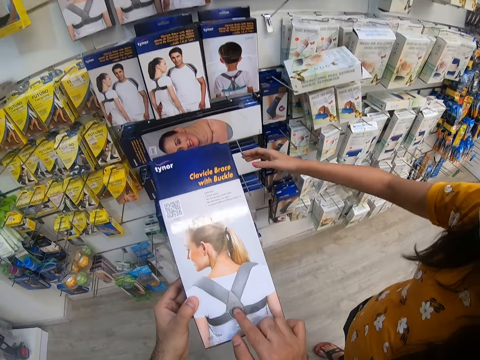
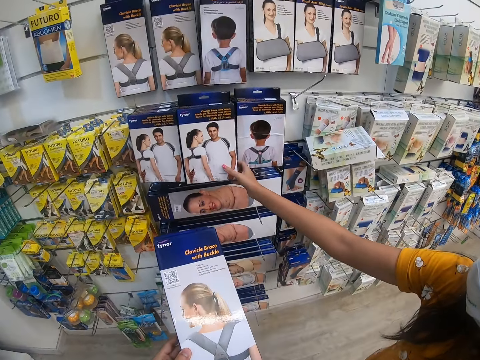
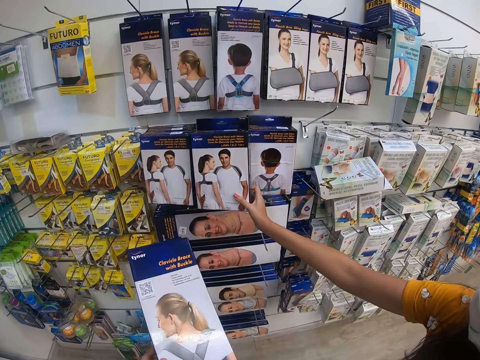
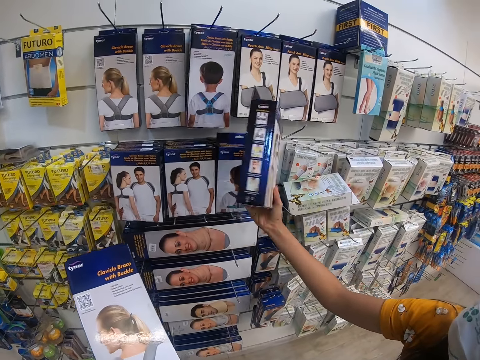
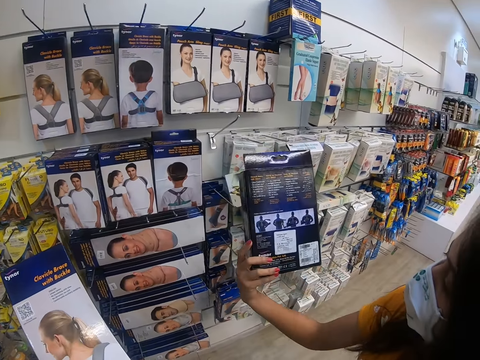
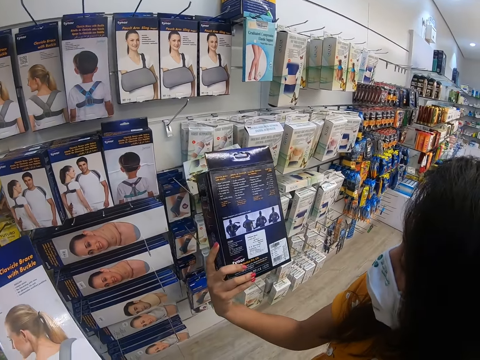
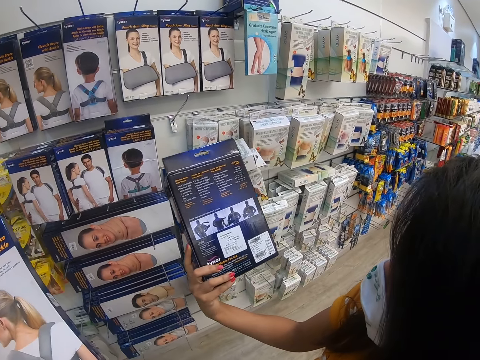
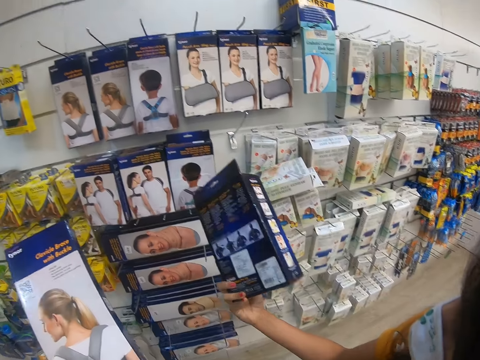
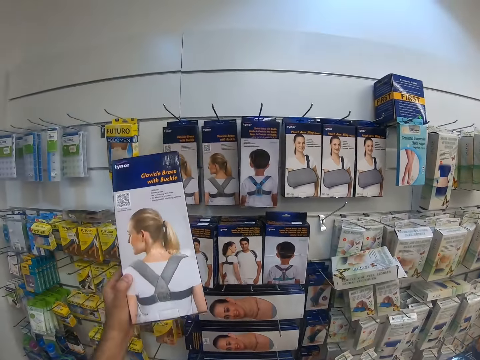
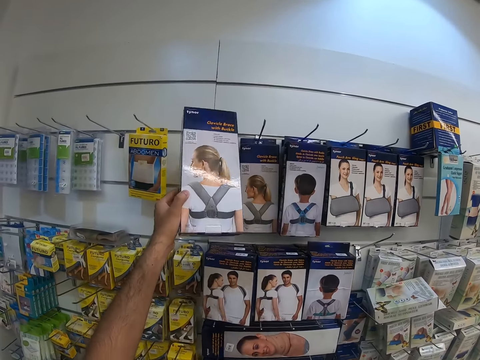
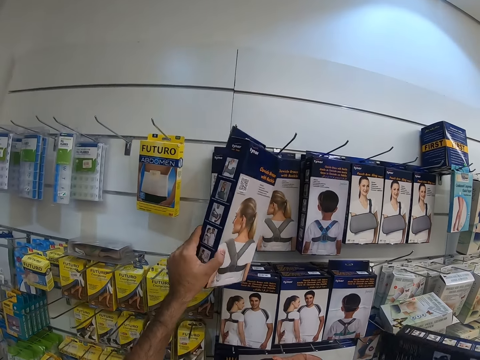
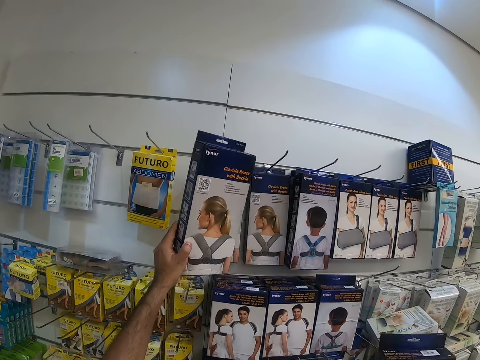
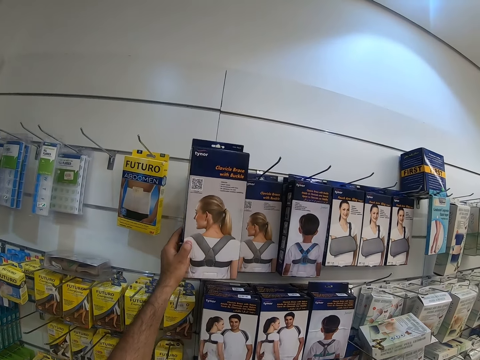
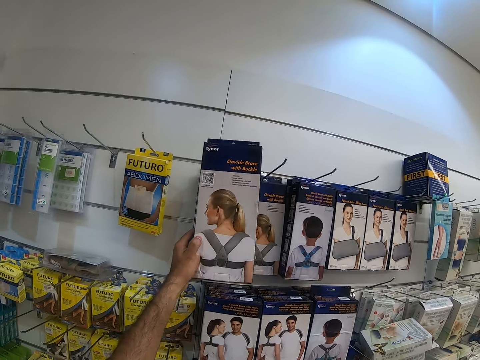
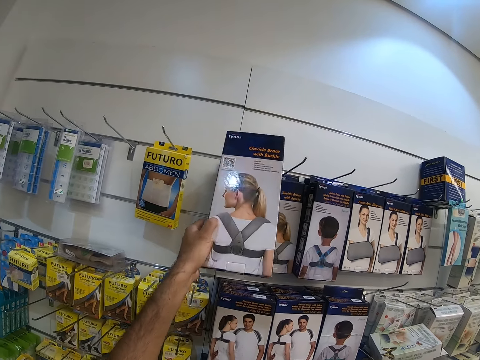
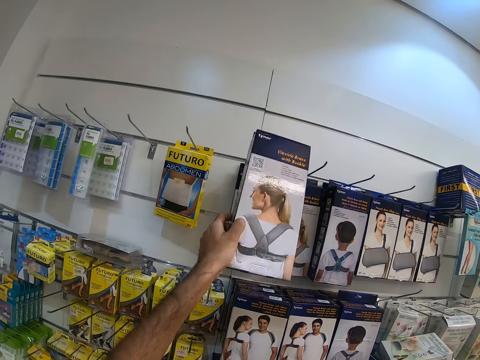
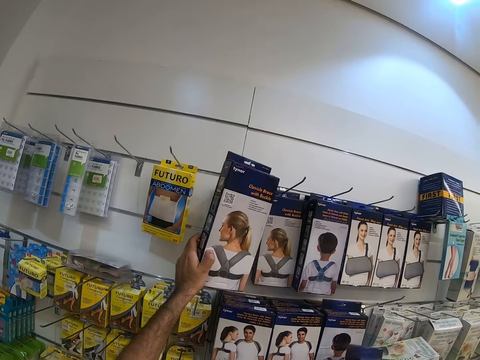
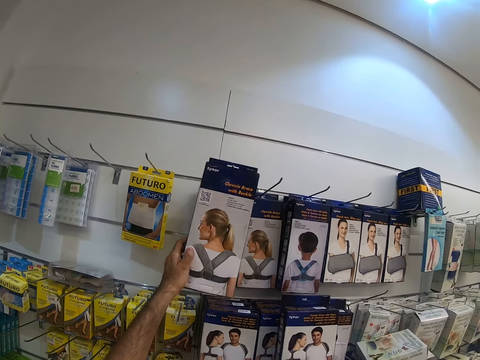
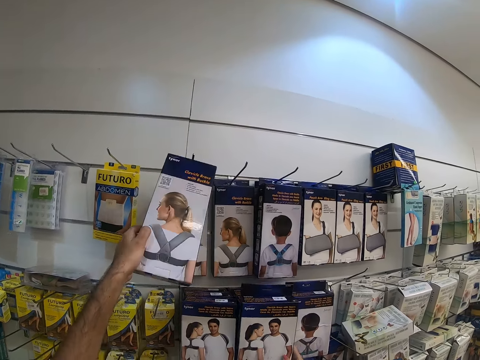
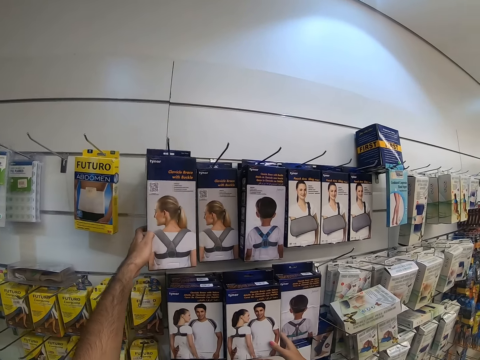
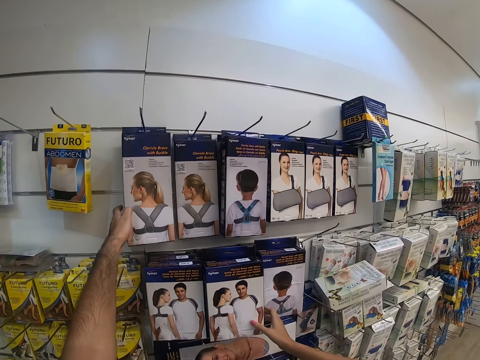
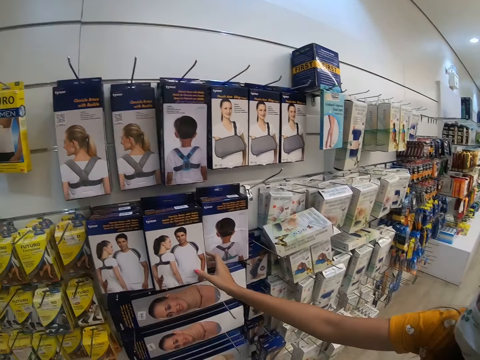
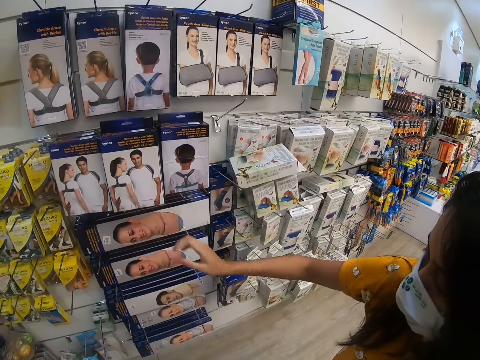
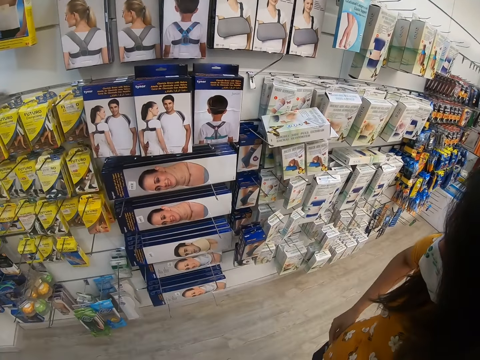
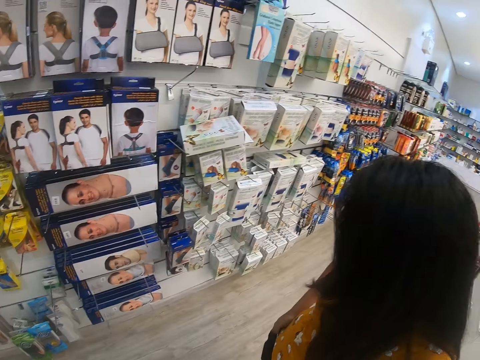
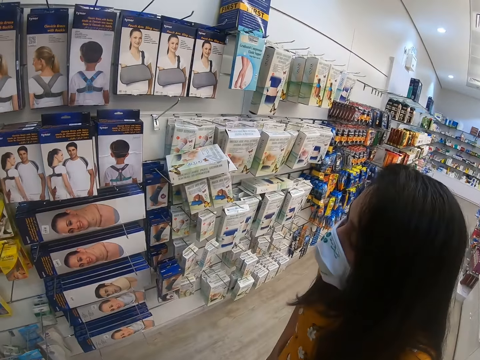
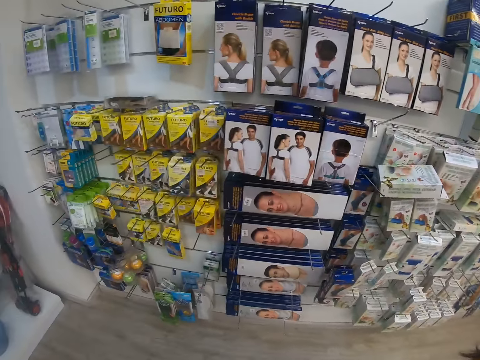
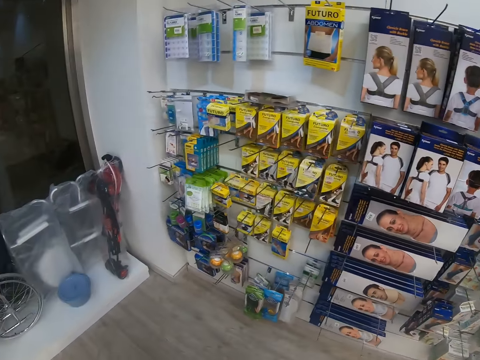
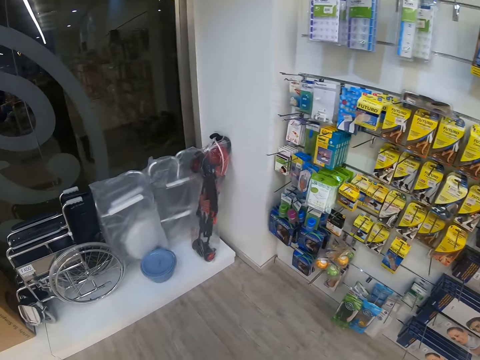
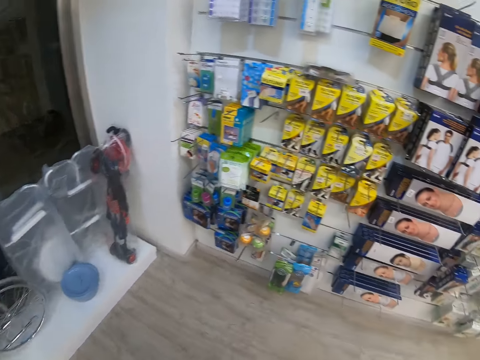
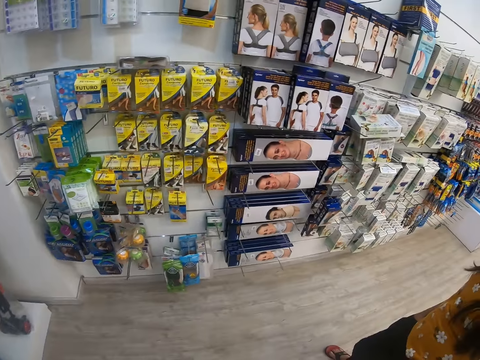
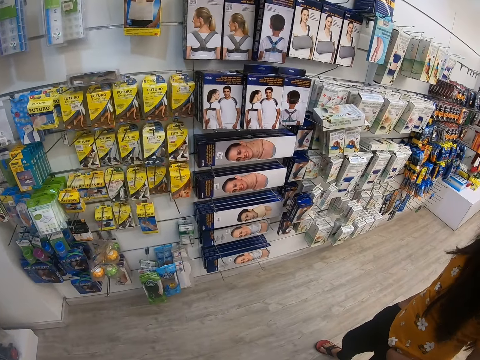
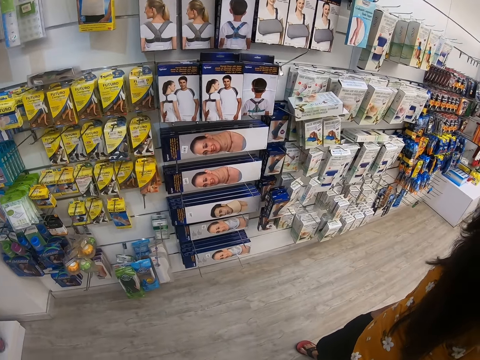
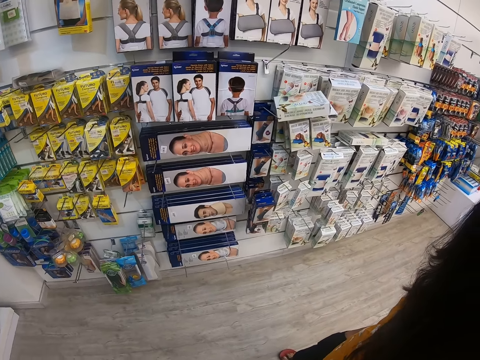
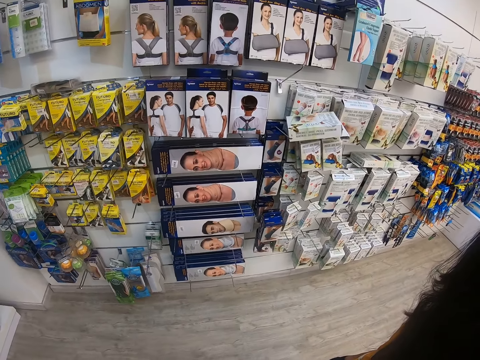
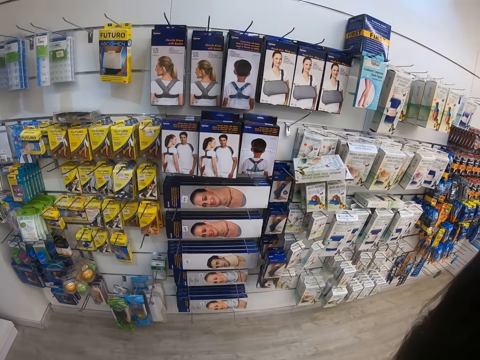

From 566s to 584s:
The camera wearer points at a brace. A person picks a packet of brace on a shelf. The person reads the packet of brace. The camera wearer hangs a packet of brace on the shelf. The person hangs the packet of brace on the shelf and puts a hand in a pocket. The camera wearer looks around the supermarket.

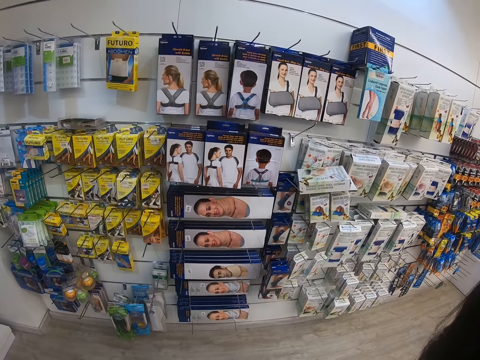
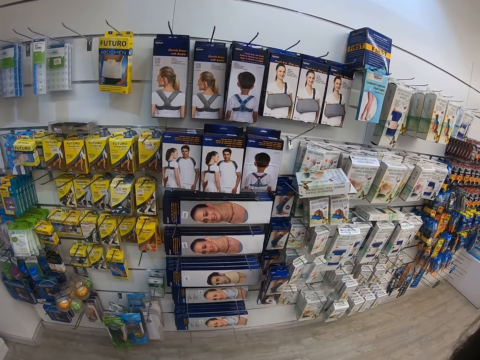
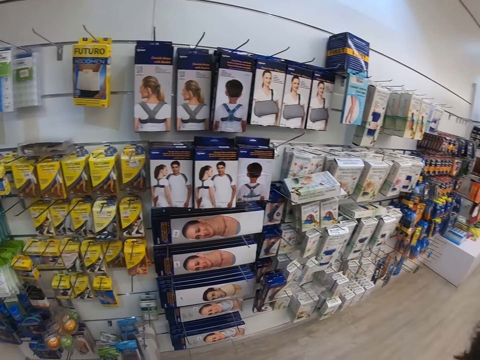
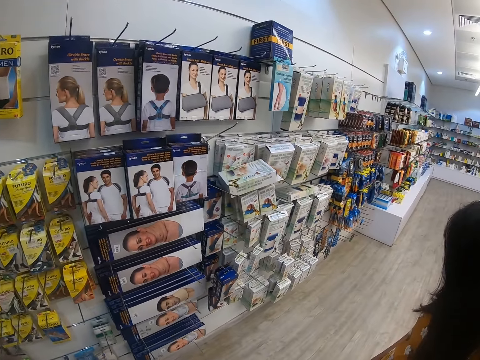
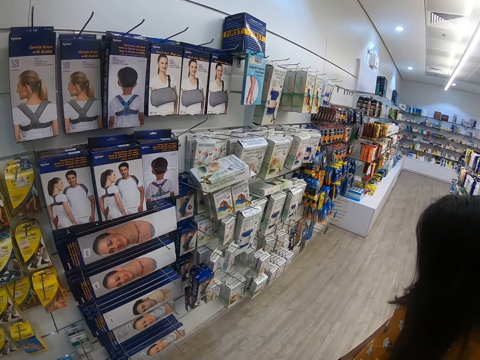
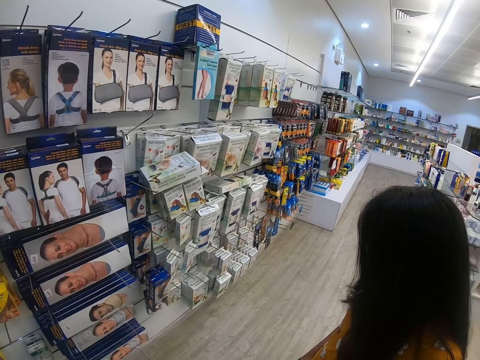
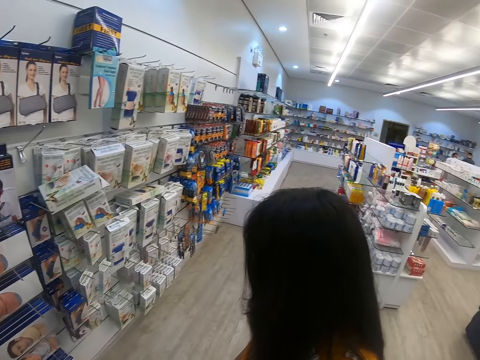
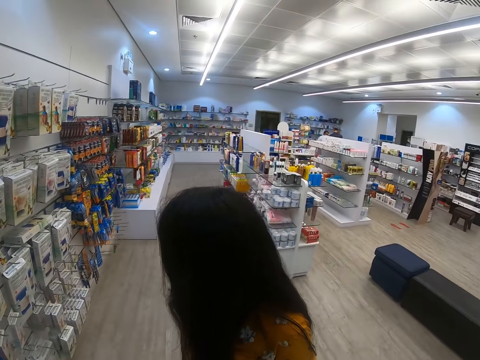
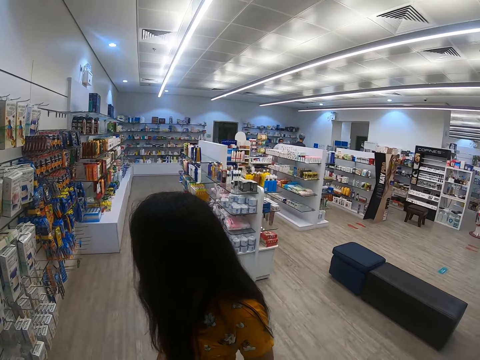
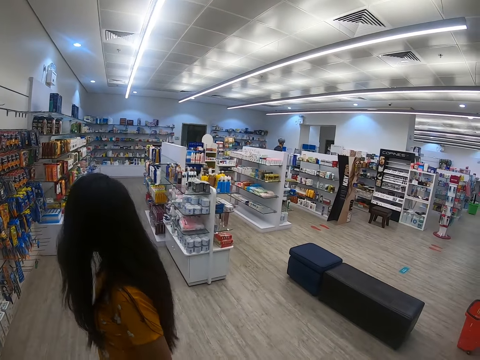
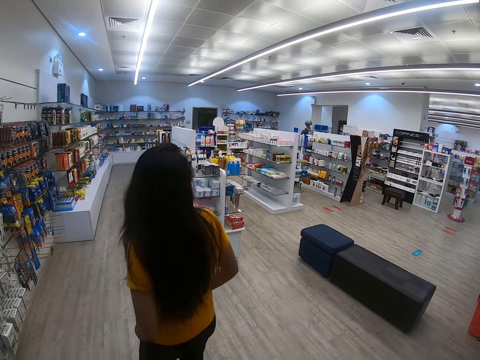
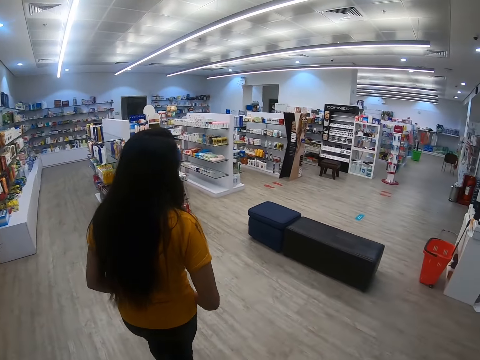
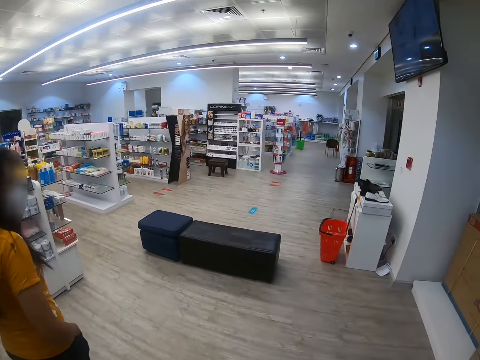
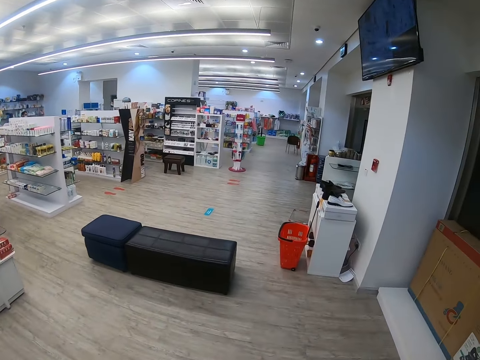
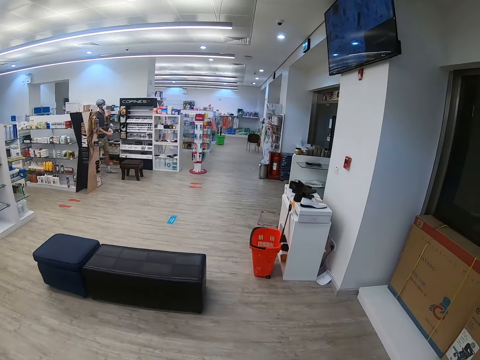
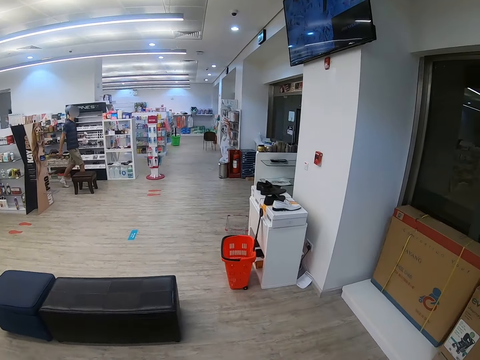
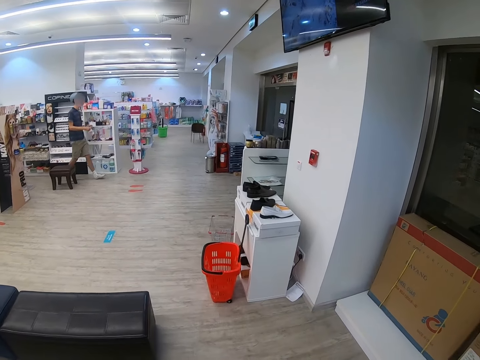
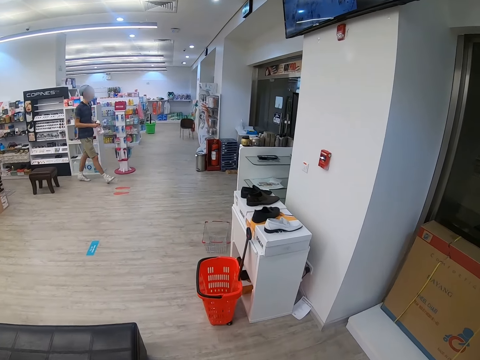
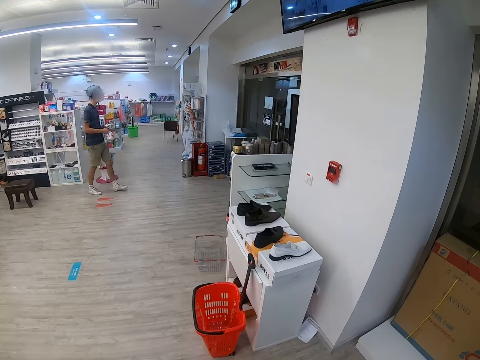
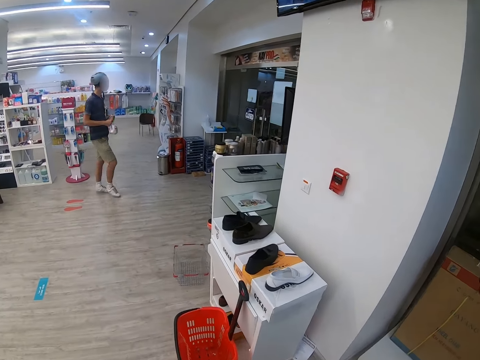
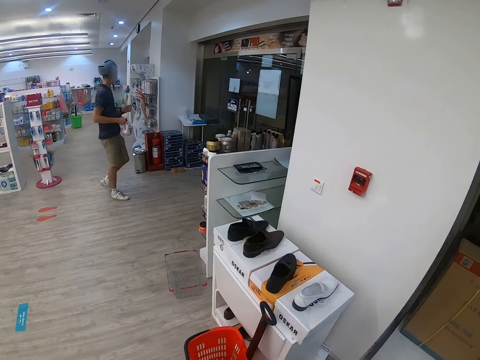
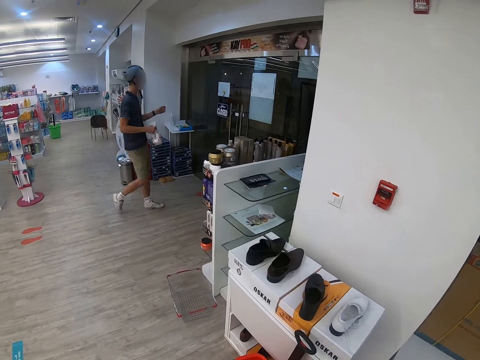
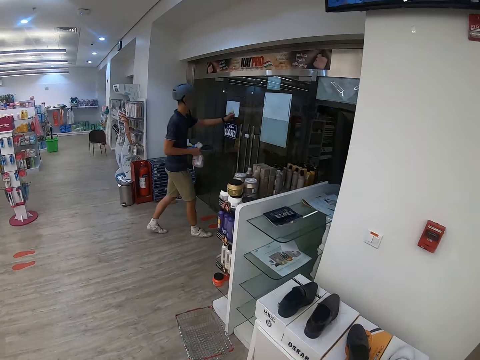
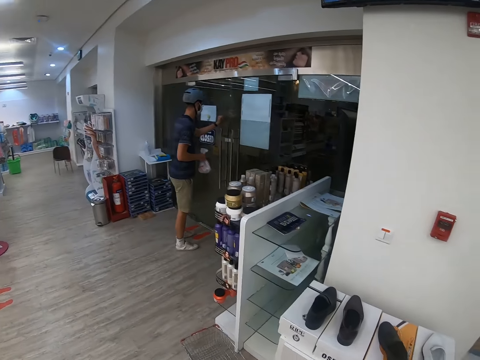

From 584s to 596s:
A person walks in a supermarket. The camera wearer walks in the supermarket.
